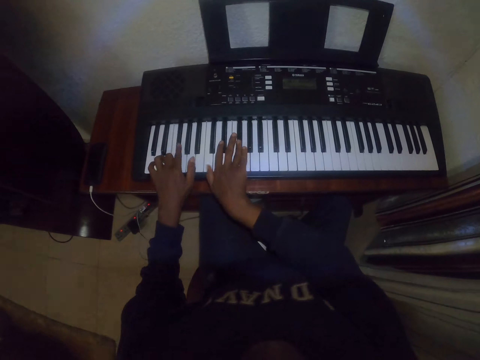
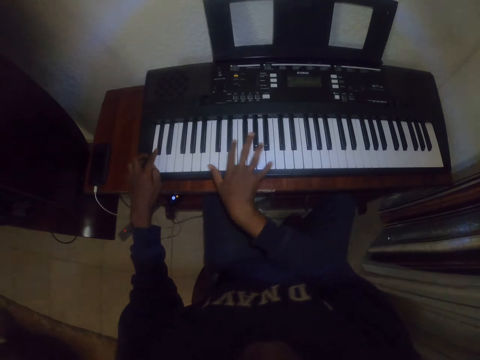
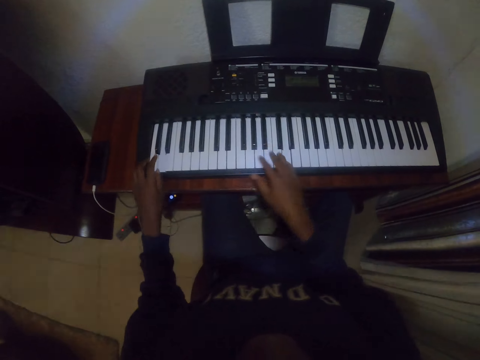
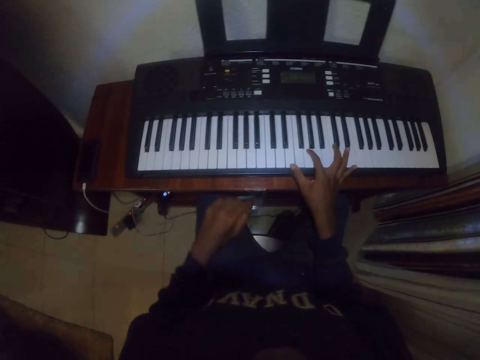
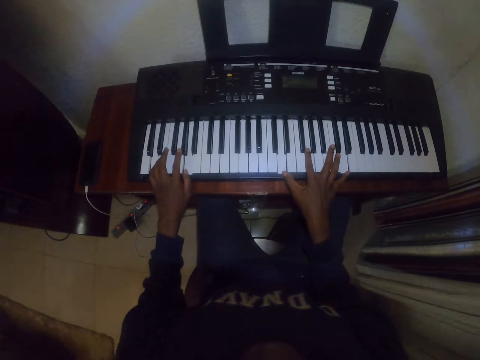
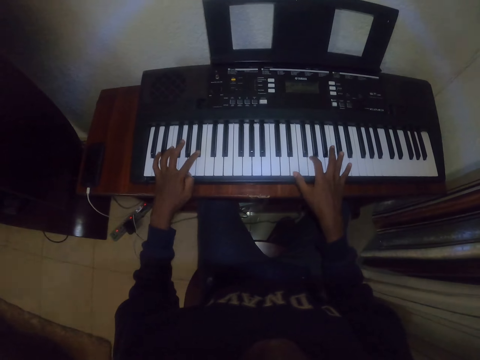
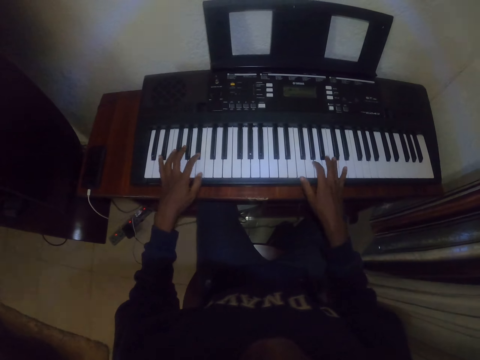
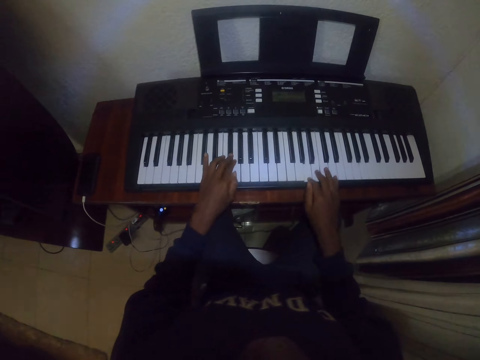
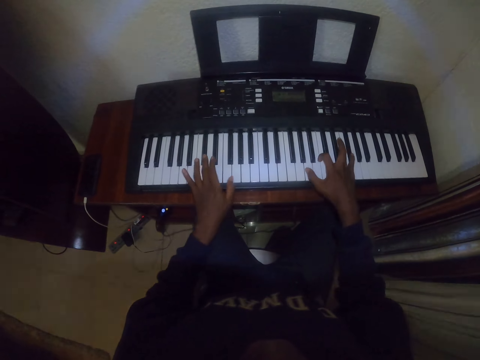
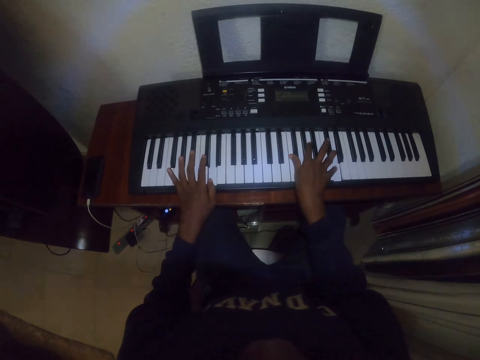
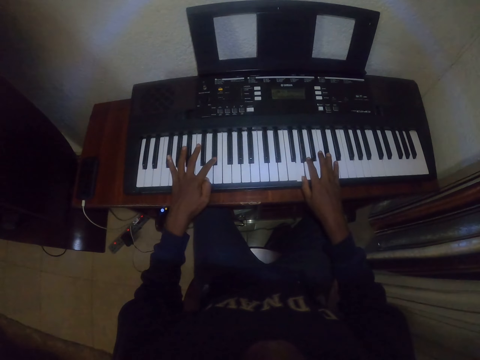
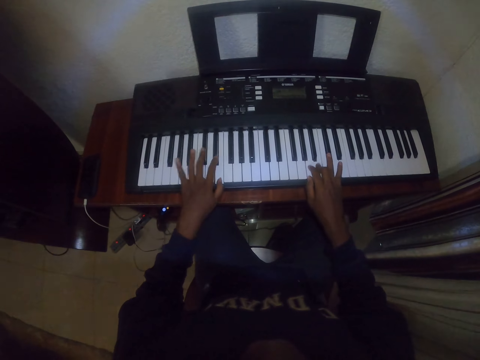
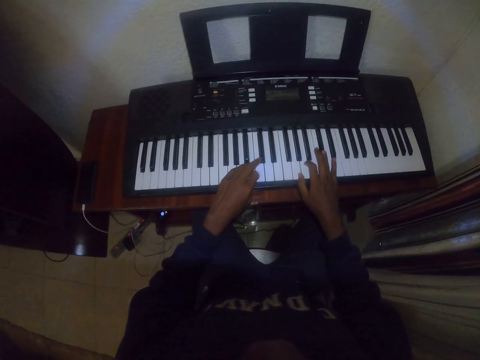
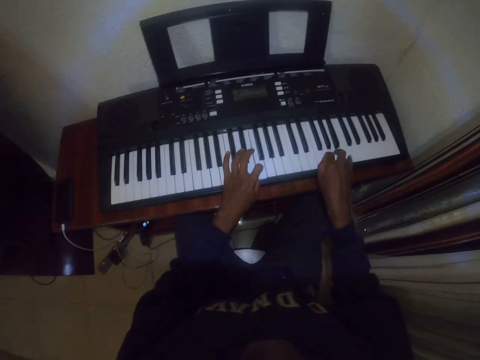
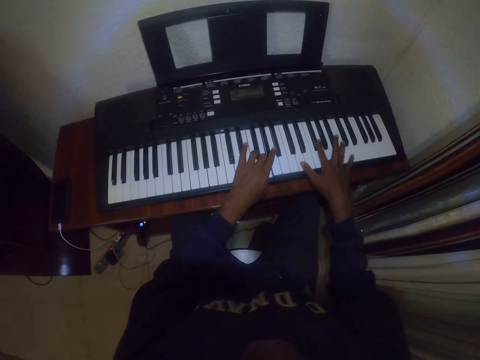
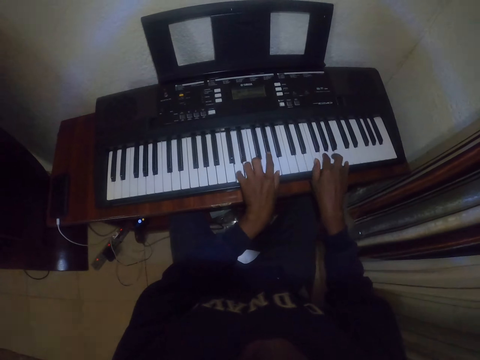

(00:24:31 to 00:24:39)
The camera wearer removes the left hand from the keyboard. They play the keyboard of the piano with both hands.

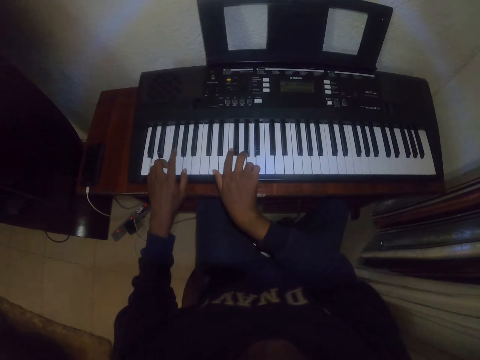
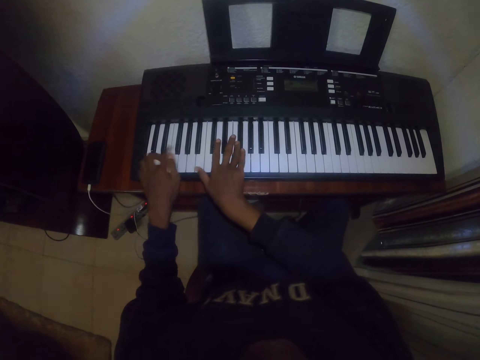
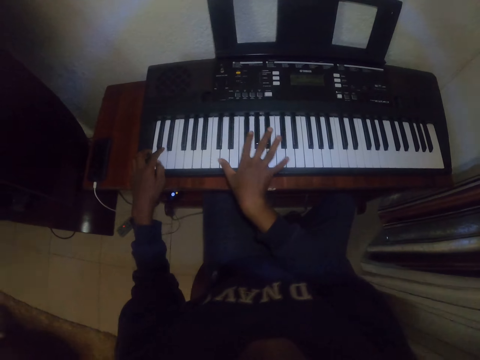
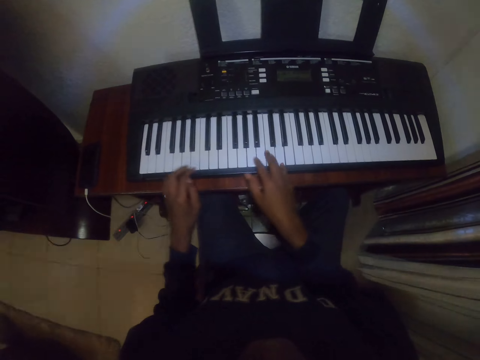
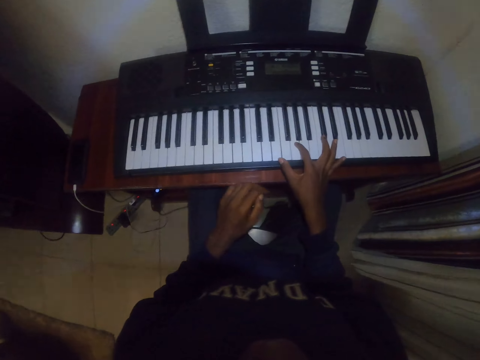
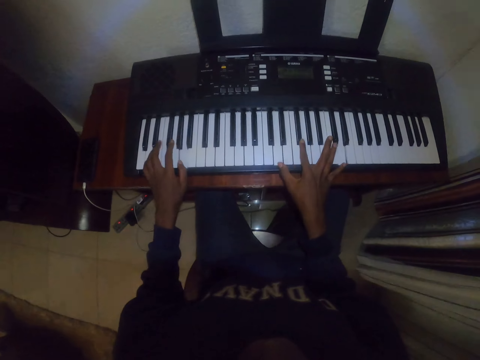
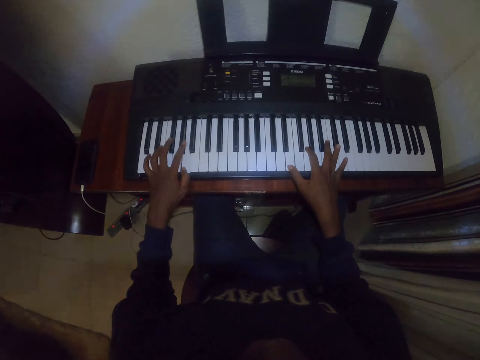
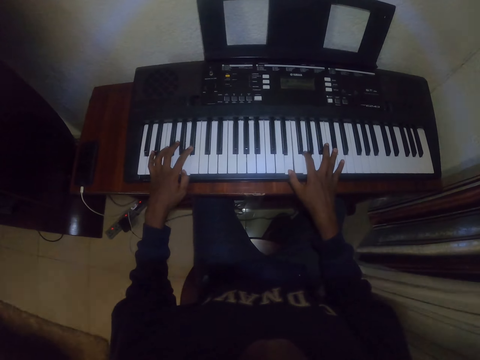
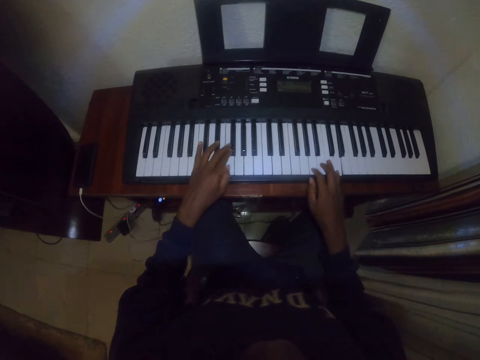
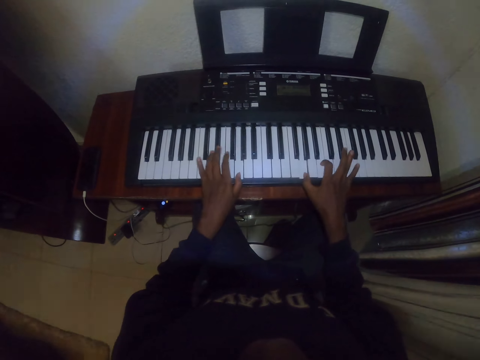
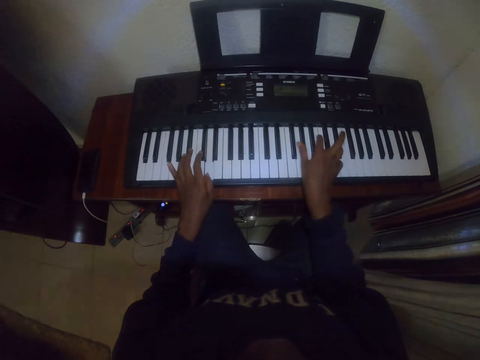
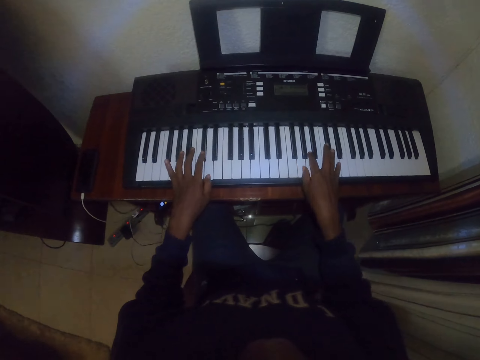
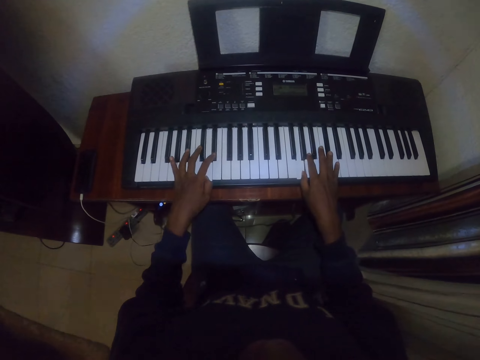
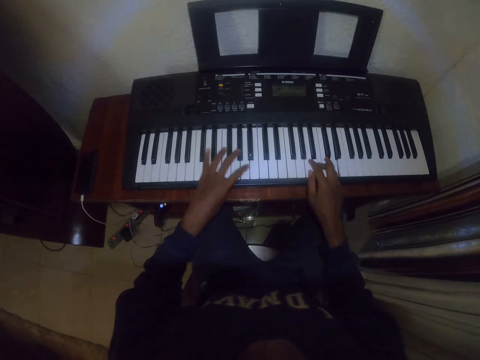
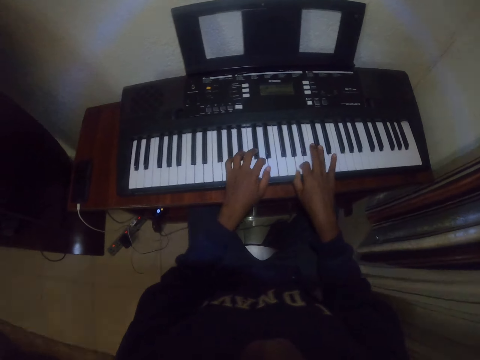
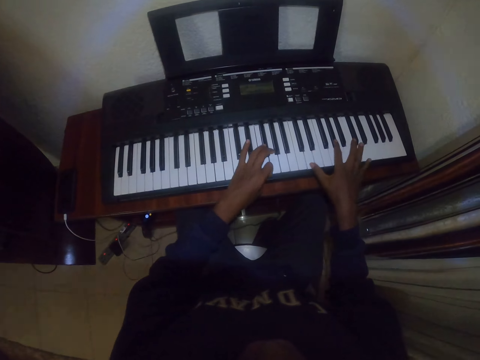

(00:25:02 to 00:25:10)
The camera wearer removes the left hand from the keyboard. They play the keyboard of the piano with the right hand. They play the keyboard of the piano with both hands.

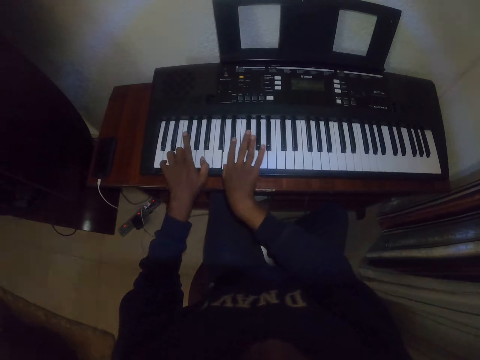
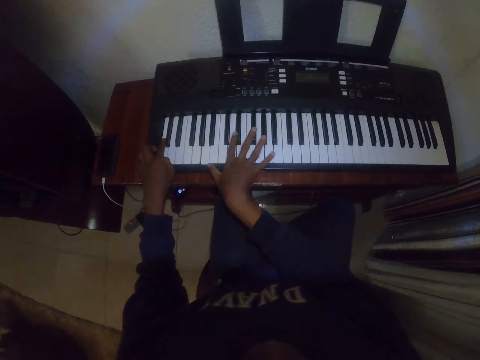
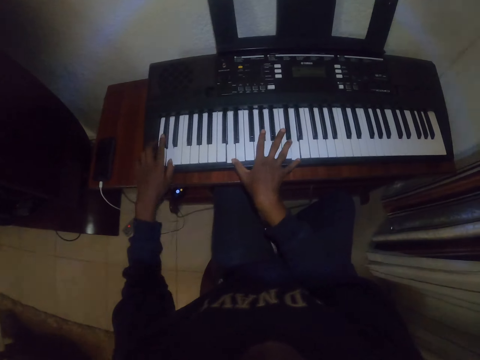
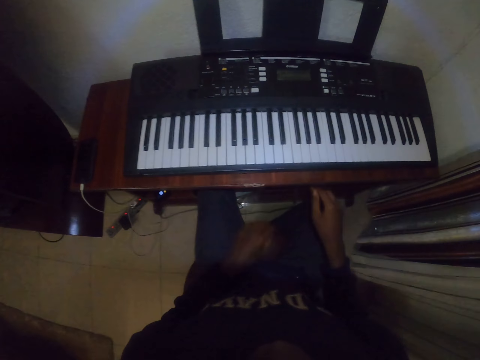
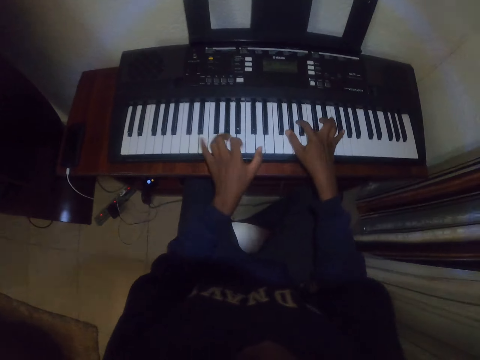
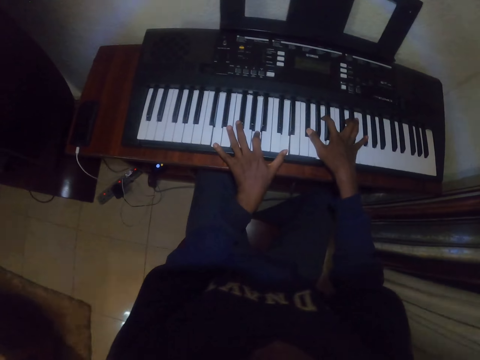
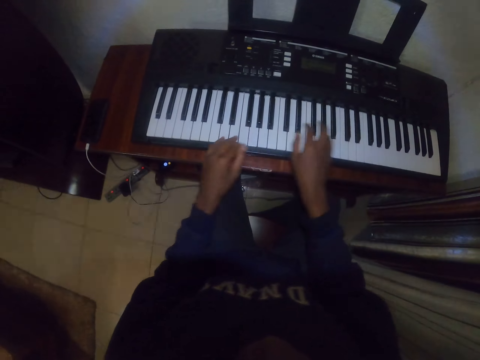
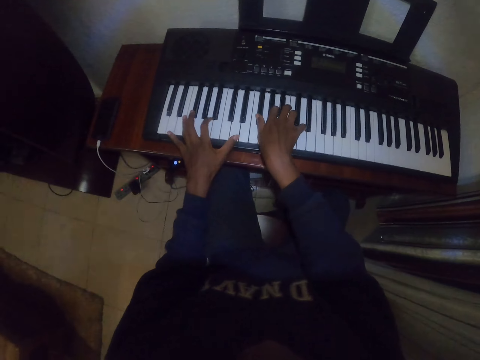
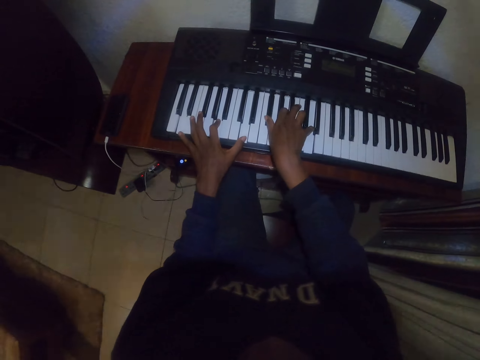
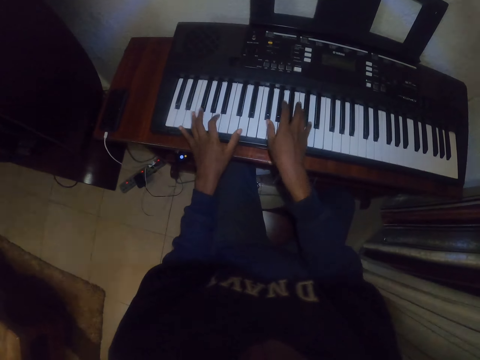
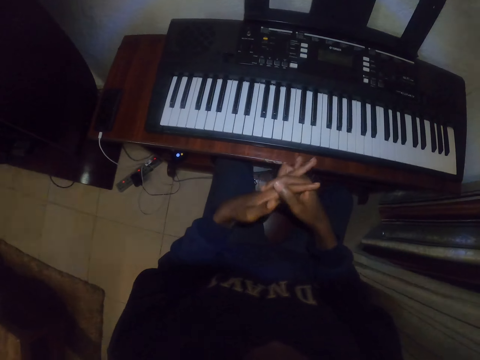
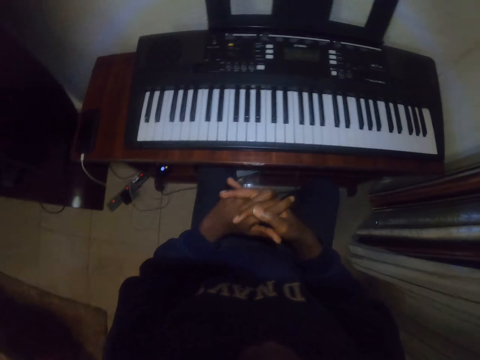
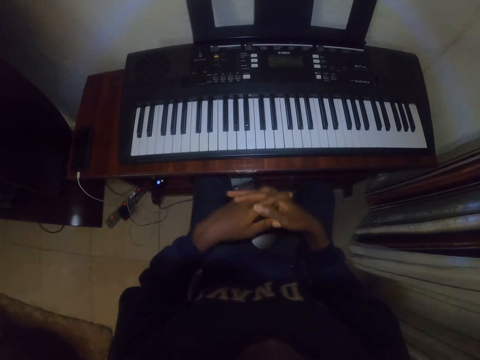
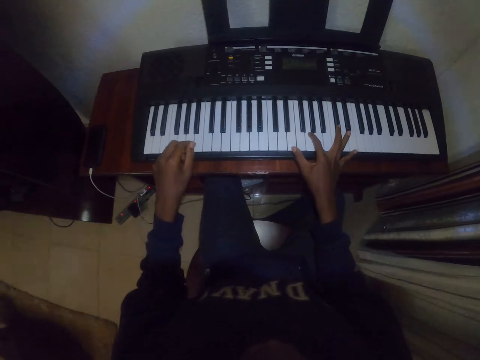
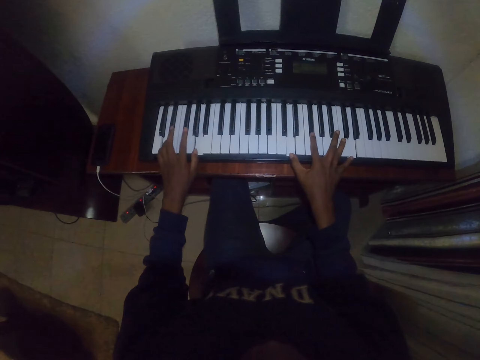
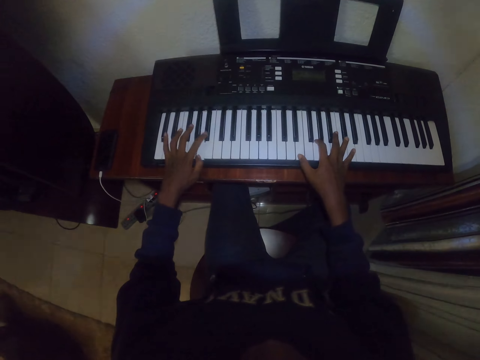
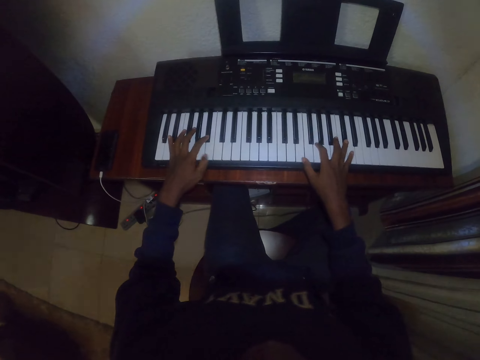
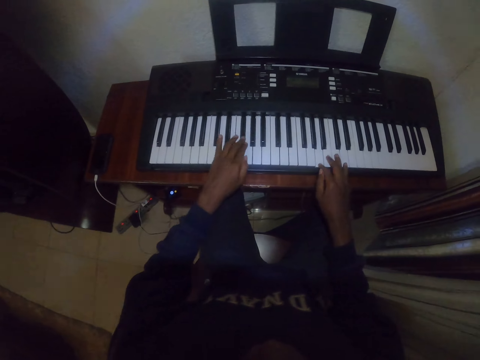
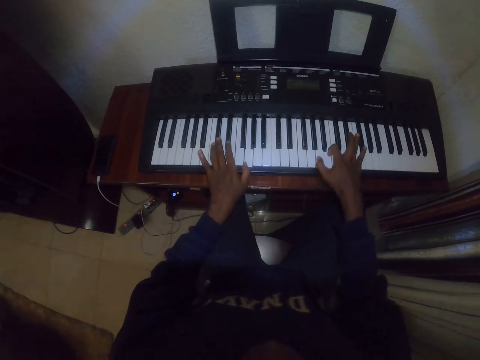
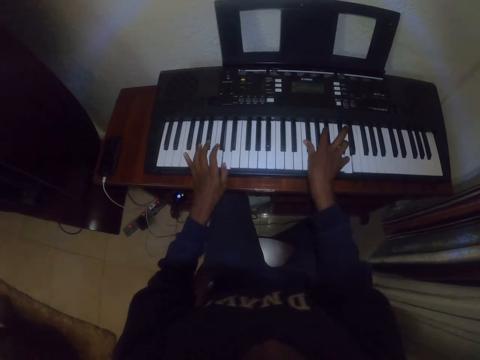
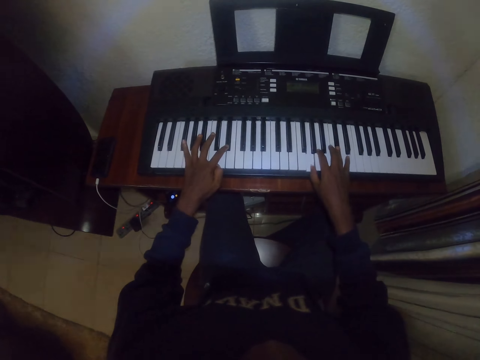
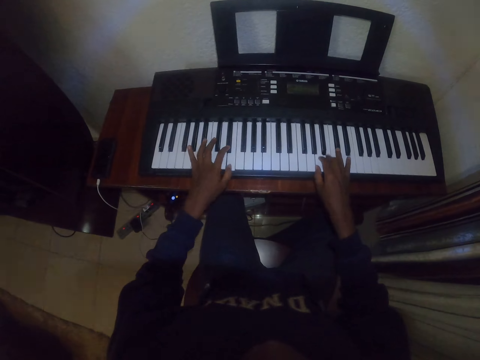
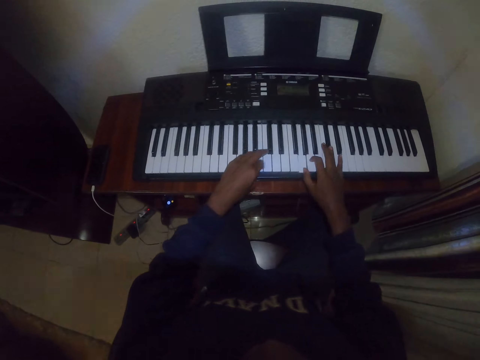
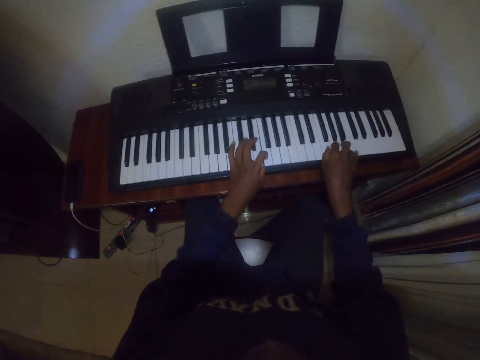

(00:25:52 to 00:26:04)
The camera wearer removes both hands from the keyboard. They play the keyboard of the piano with both hands. They stretch the fingers. They play the keyboard of the piano with both hands.
